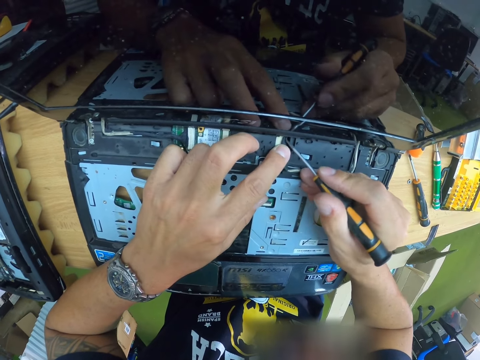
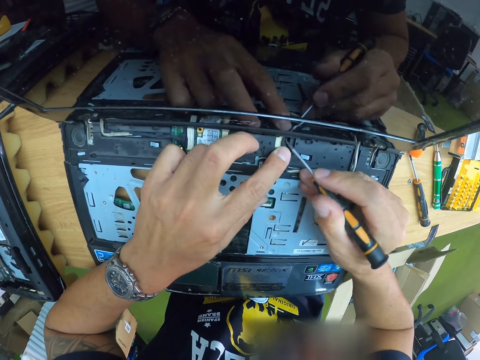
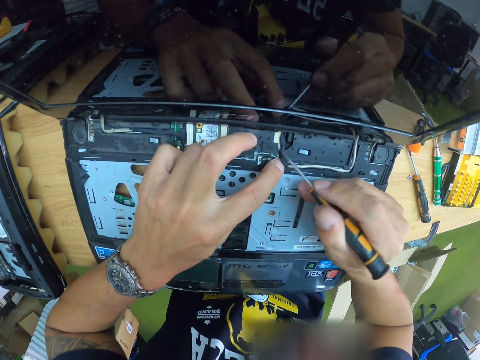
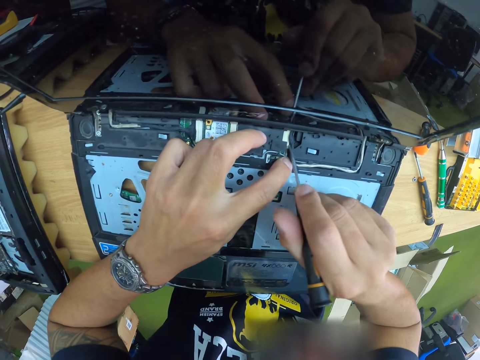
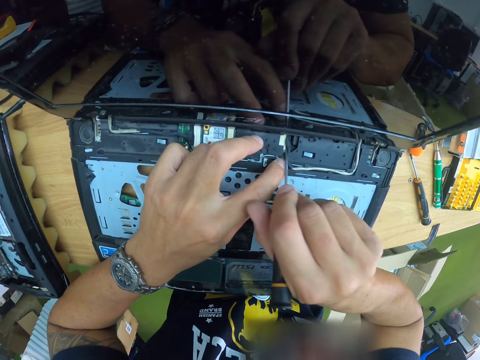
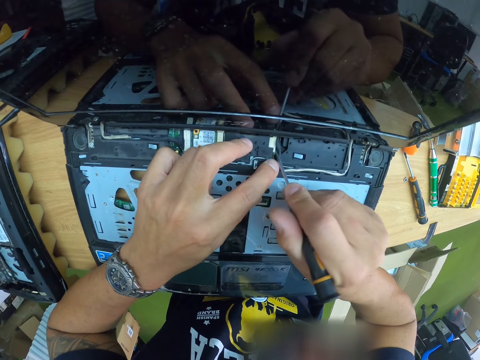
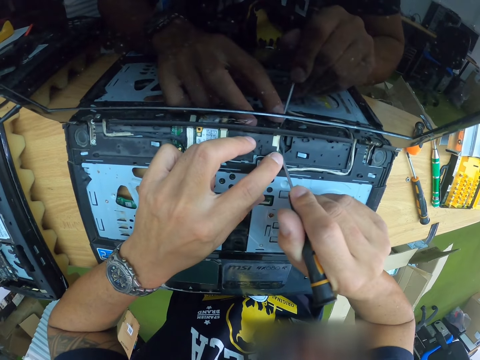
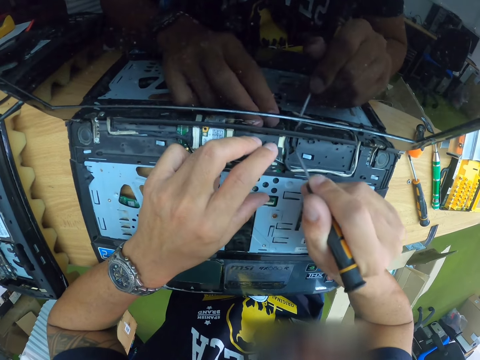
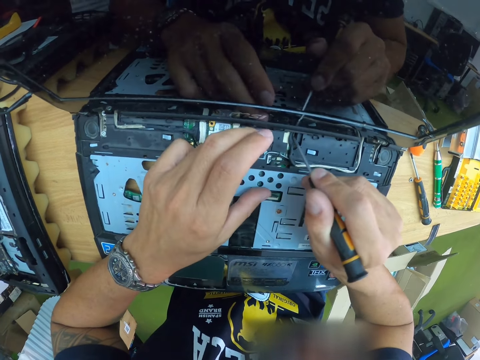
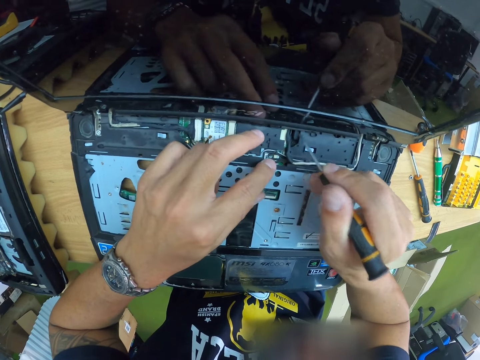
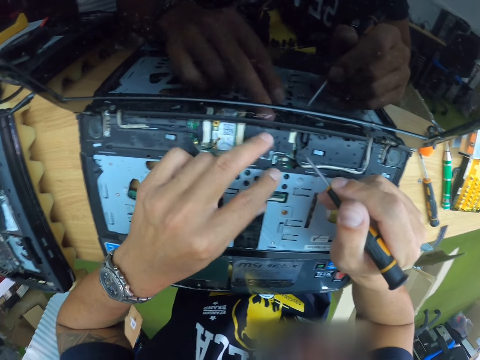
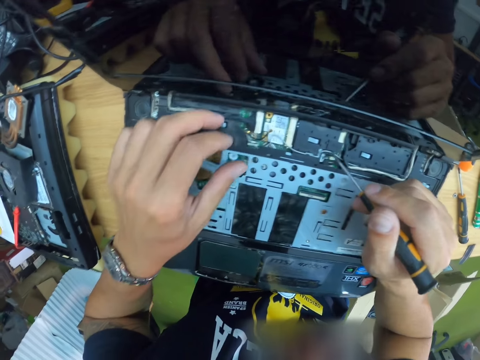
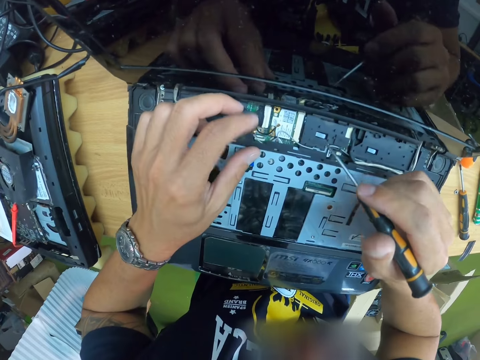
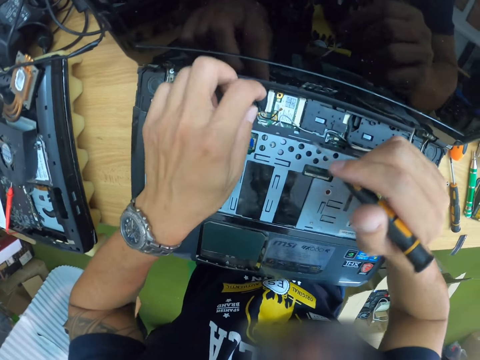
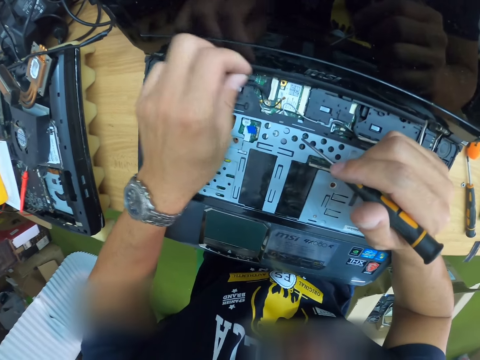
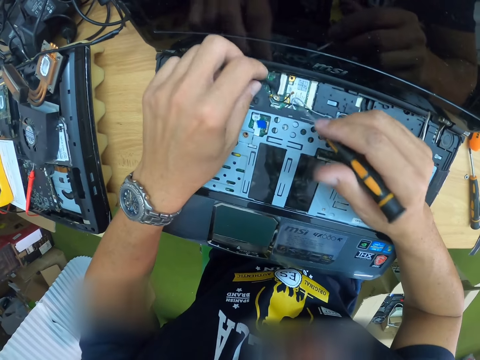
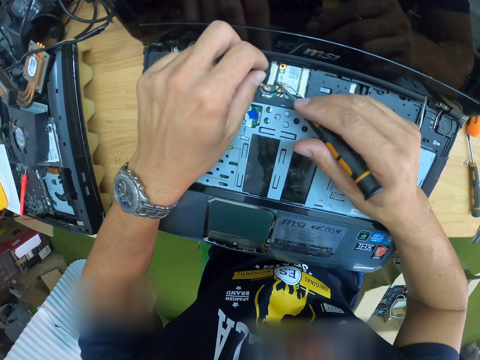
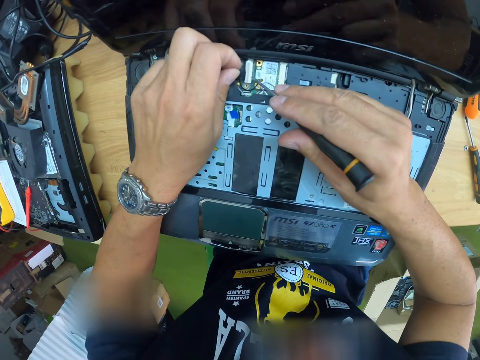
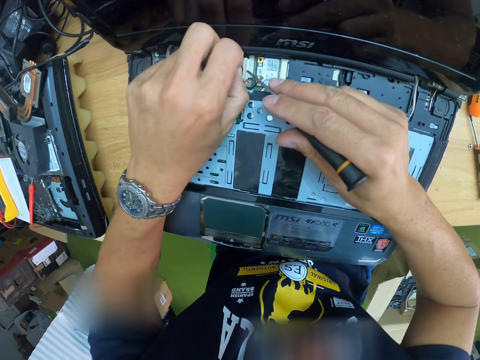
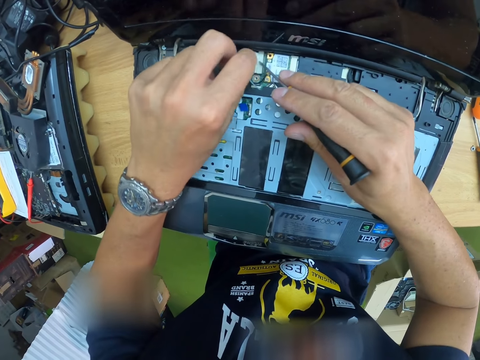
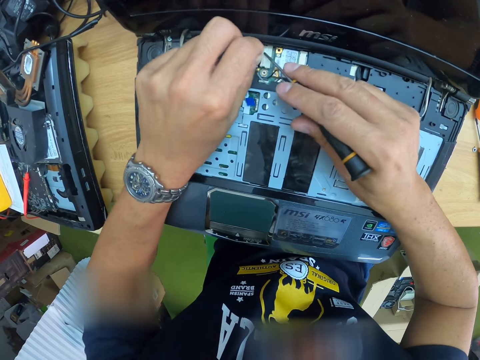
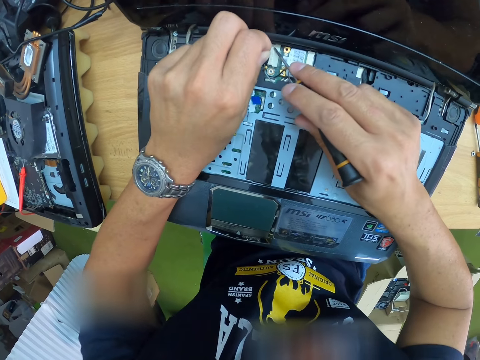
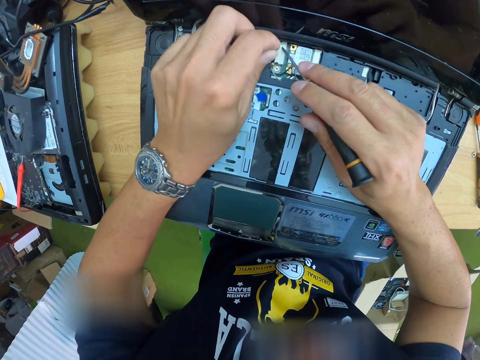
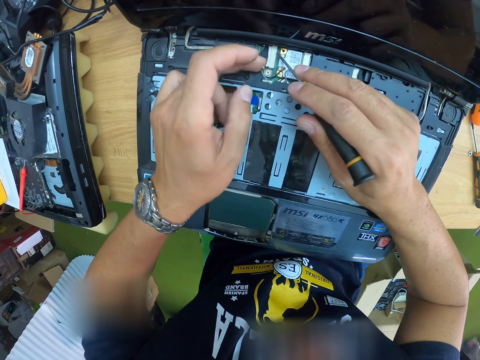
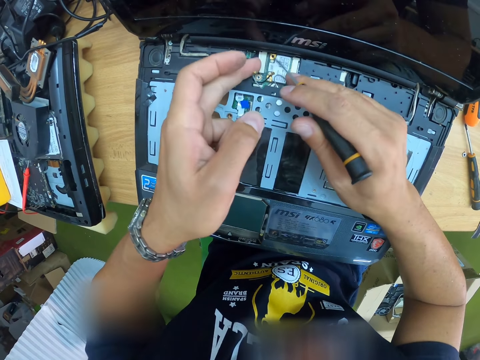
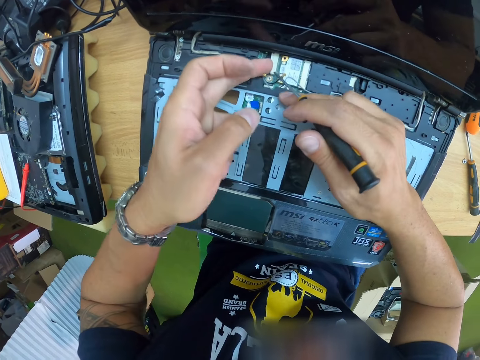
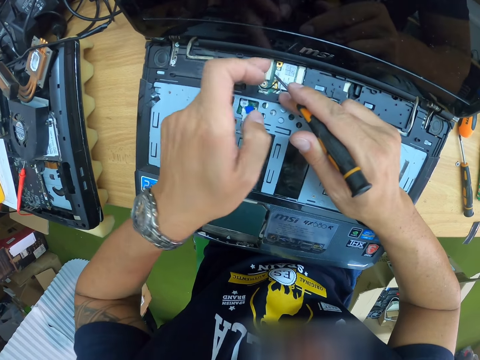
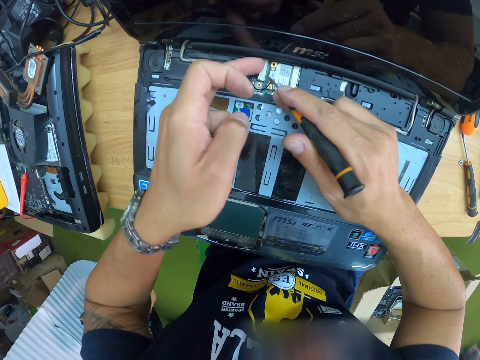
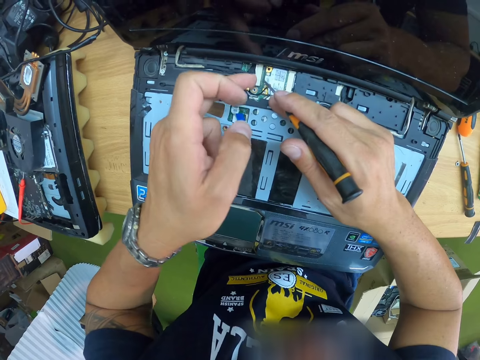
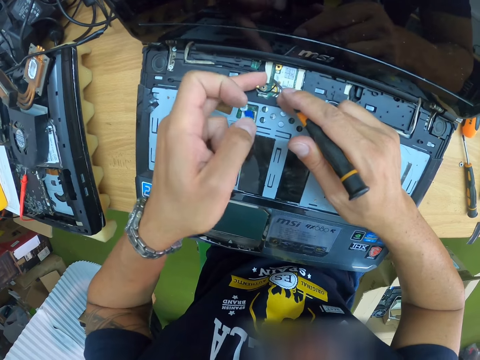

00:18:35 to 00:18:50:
The camera wearer touches the laptop. He lifts a part in the laptop compartment with his left hand. He adjusts parts in the laptop with the screwdriver in his right hand. He adjusts part of the laptop.

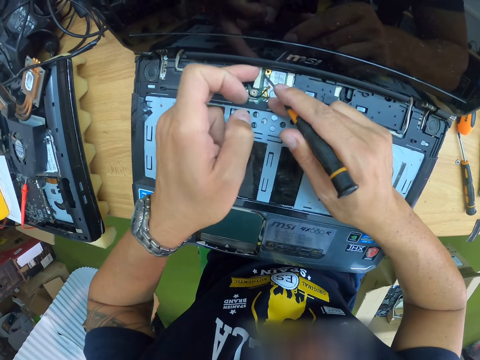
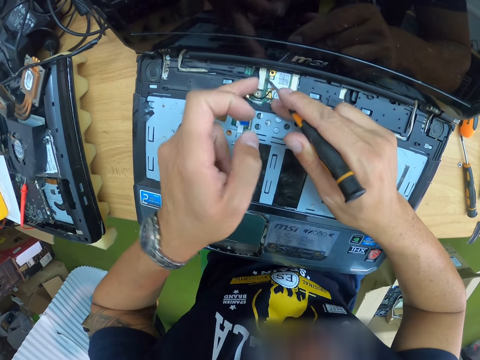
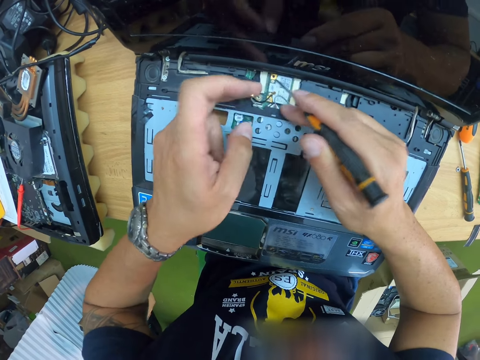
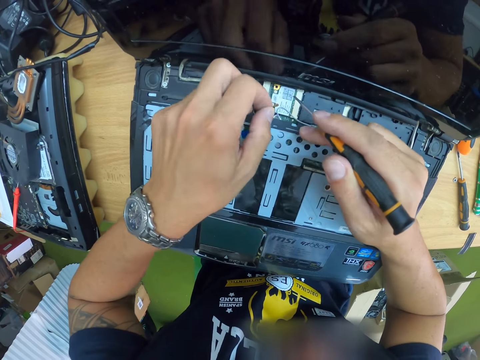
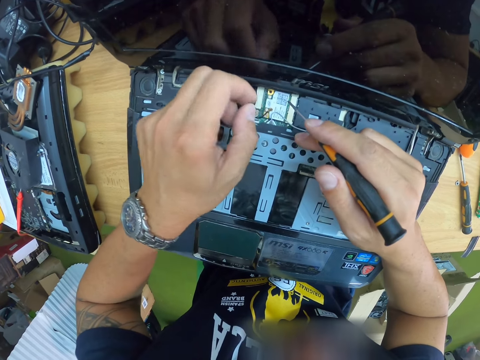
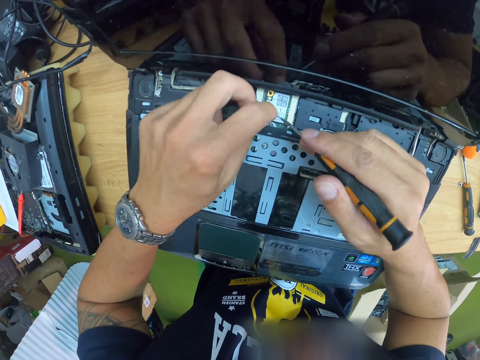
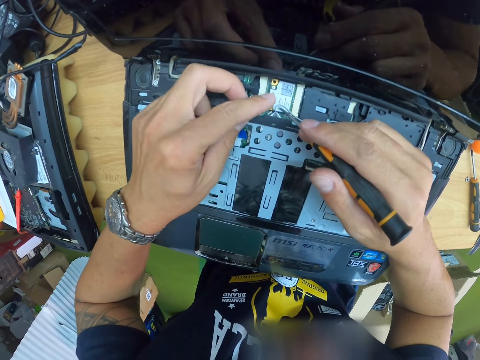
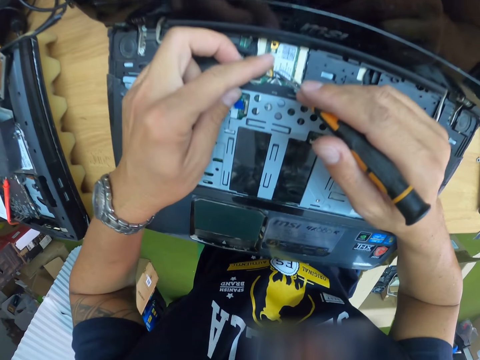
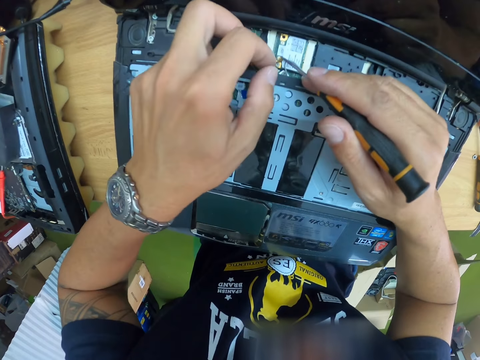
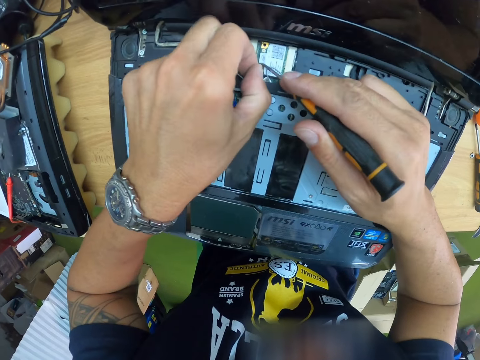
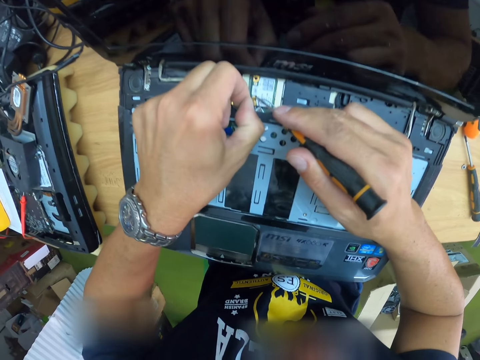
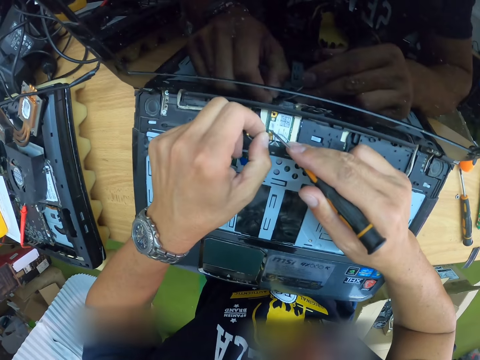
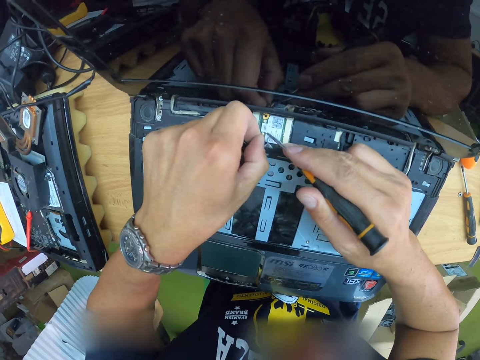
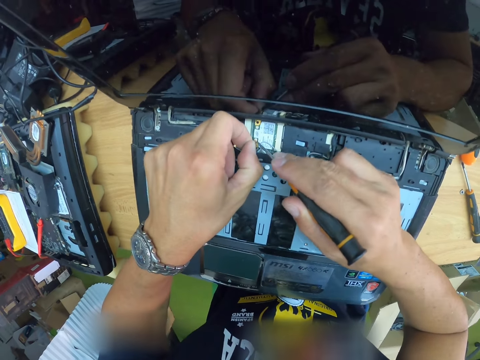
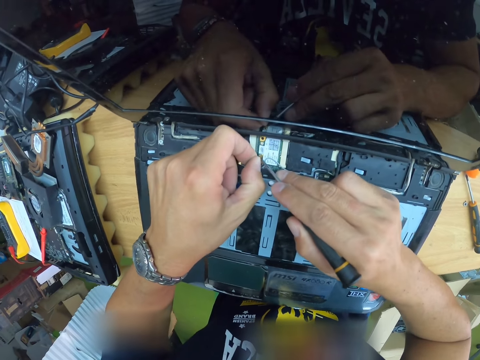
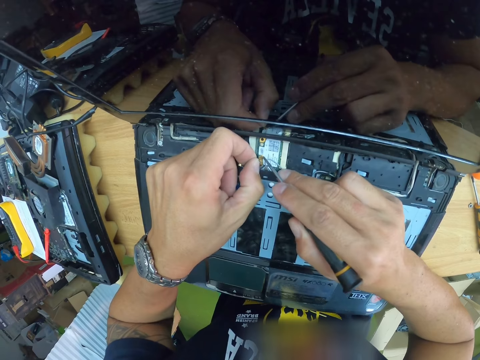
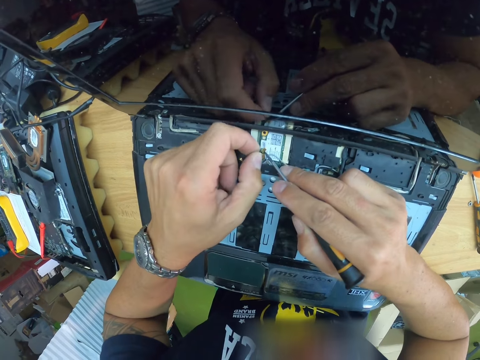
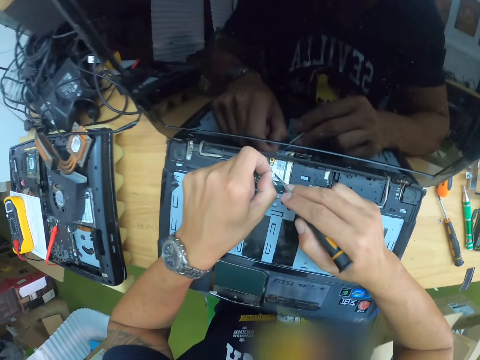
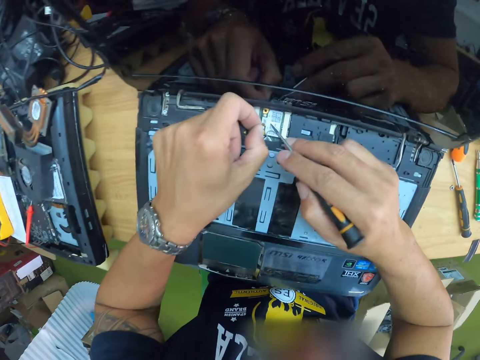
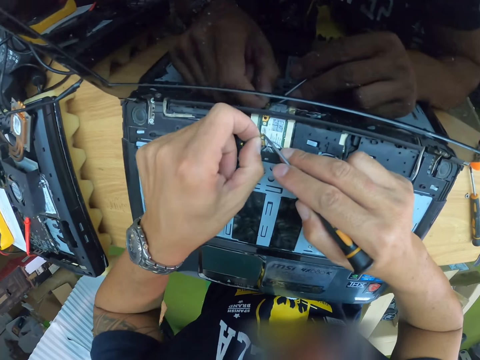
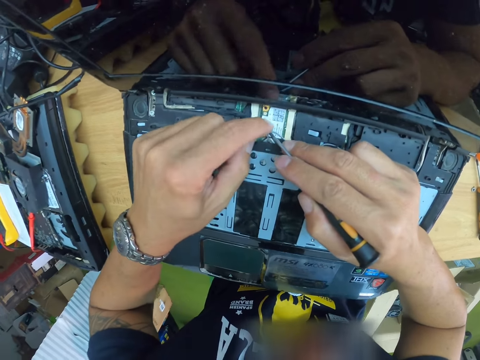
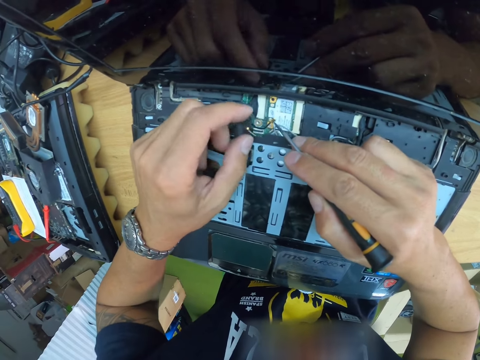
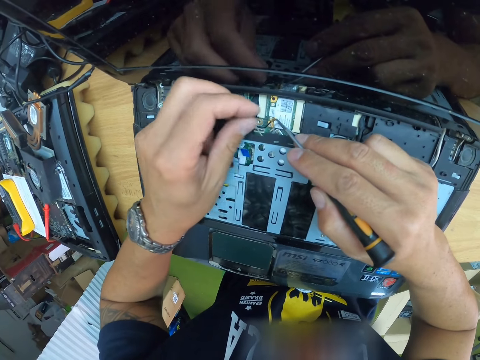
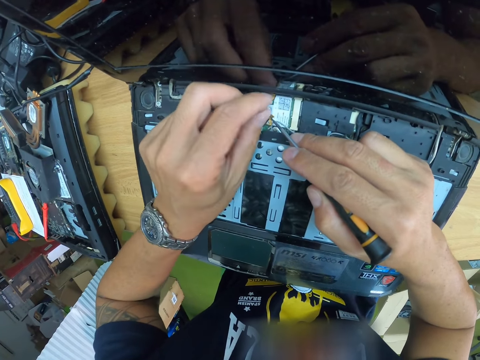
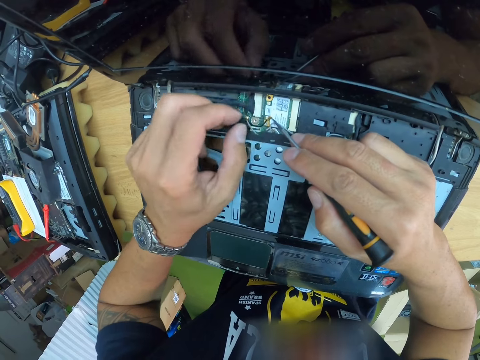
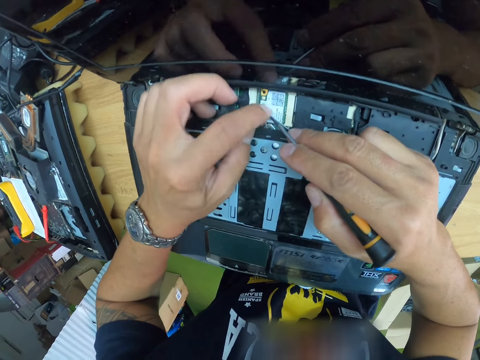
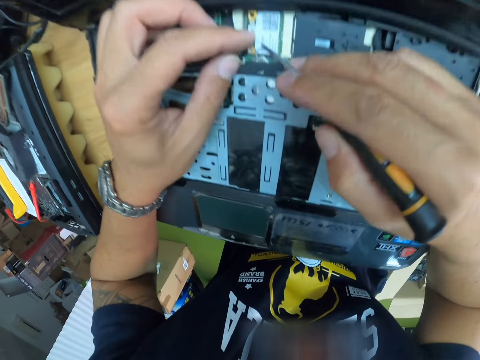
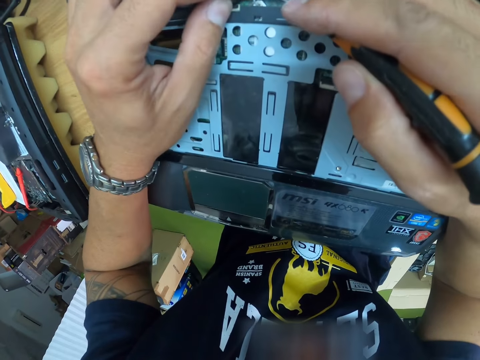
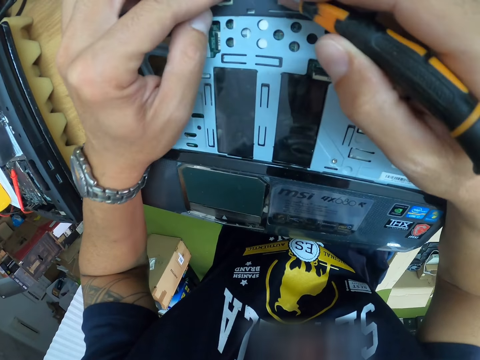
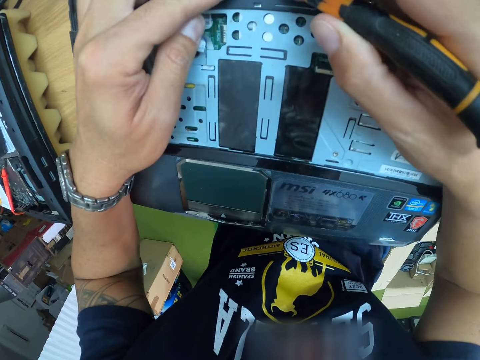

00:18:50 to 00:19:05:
The camera wearer fixes a wire into the laptop compartment with his left hand and the screwdriver in his right hand. He pulls the wire. He adjusts the wire with the screwdriver.
